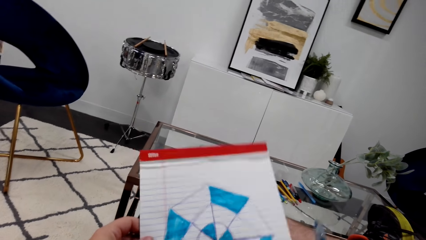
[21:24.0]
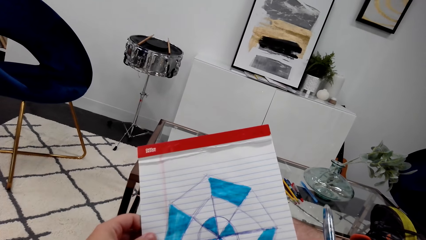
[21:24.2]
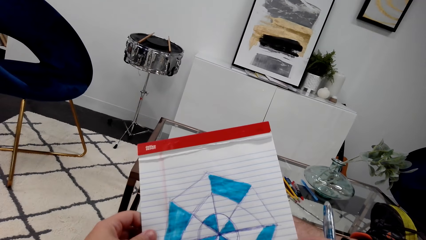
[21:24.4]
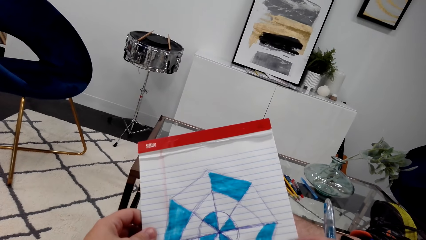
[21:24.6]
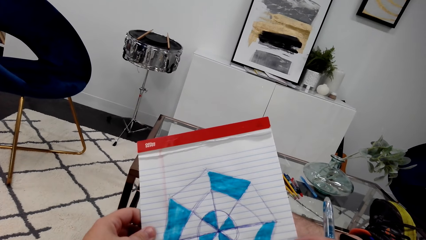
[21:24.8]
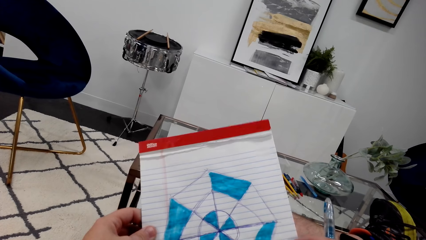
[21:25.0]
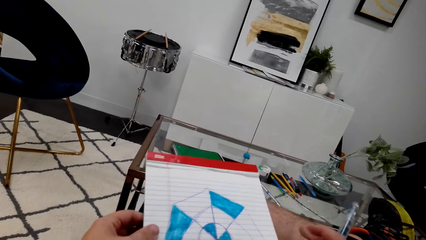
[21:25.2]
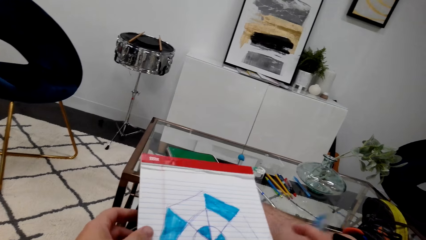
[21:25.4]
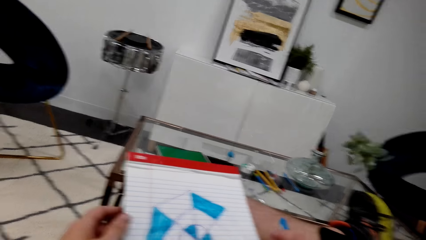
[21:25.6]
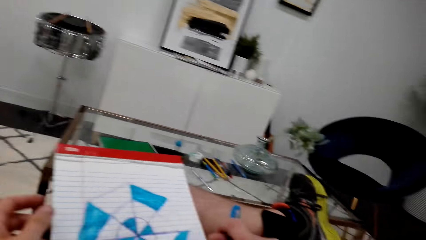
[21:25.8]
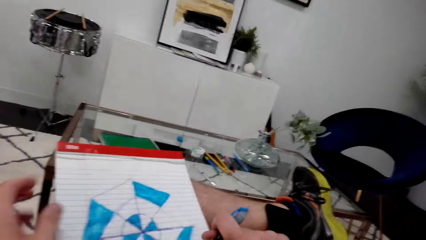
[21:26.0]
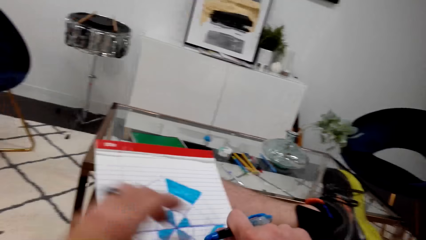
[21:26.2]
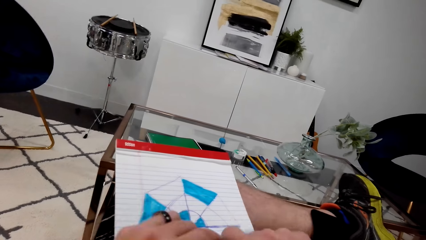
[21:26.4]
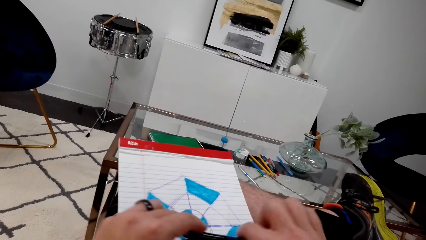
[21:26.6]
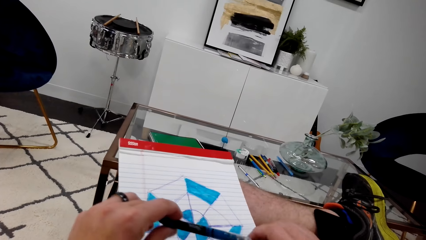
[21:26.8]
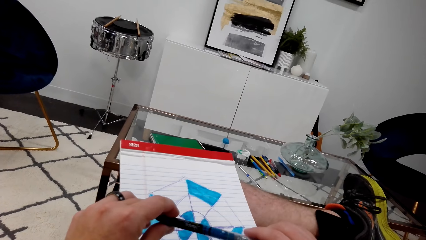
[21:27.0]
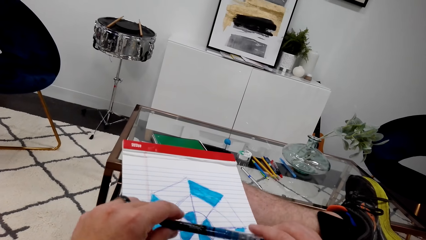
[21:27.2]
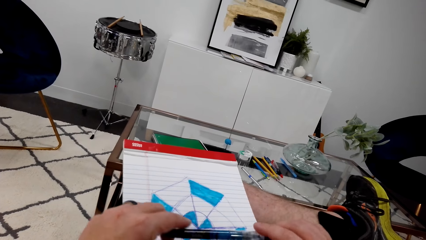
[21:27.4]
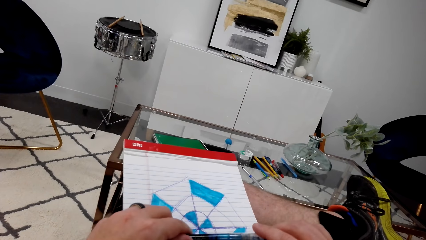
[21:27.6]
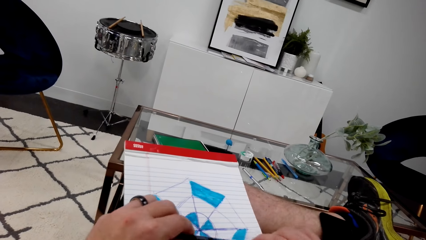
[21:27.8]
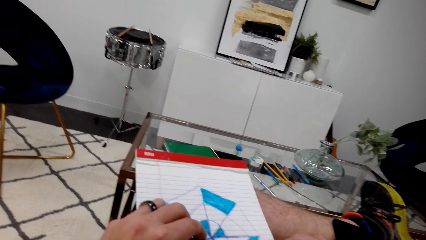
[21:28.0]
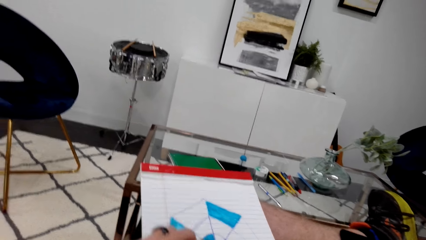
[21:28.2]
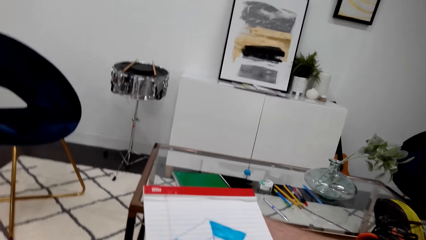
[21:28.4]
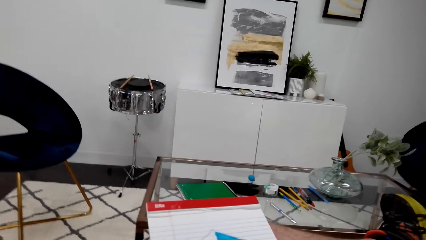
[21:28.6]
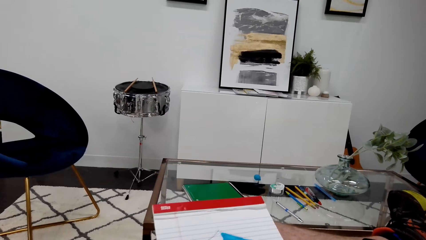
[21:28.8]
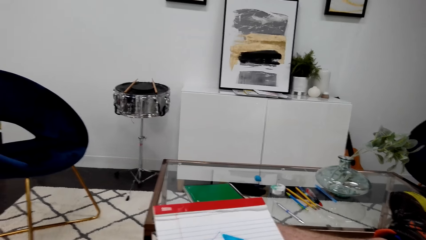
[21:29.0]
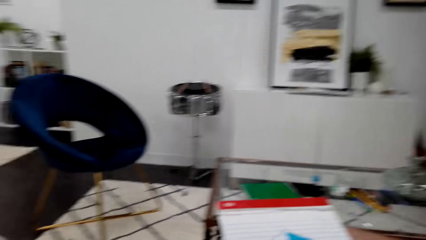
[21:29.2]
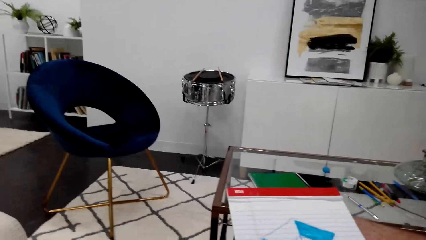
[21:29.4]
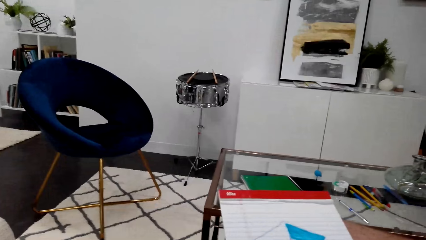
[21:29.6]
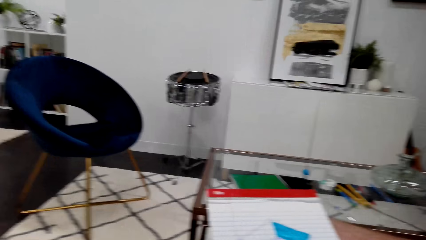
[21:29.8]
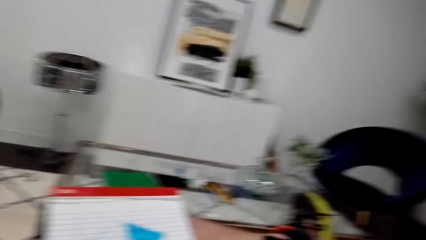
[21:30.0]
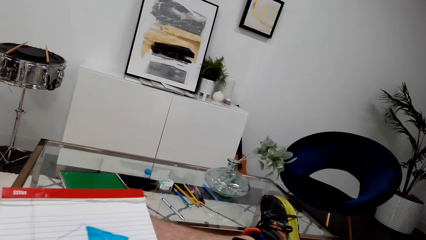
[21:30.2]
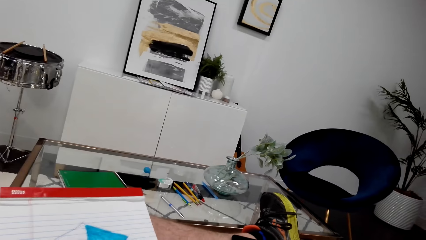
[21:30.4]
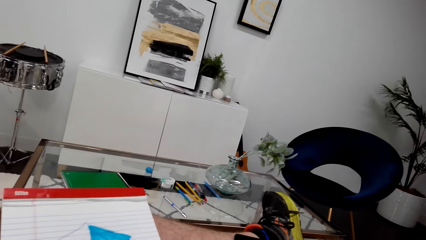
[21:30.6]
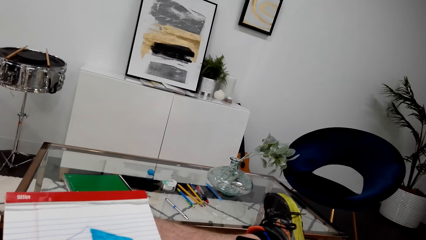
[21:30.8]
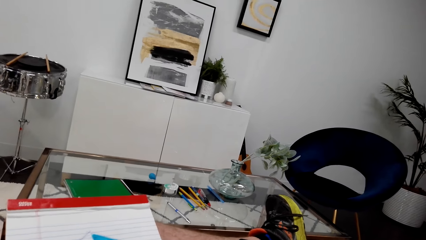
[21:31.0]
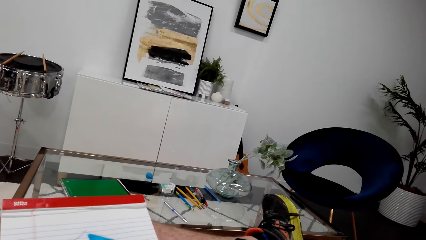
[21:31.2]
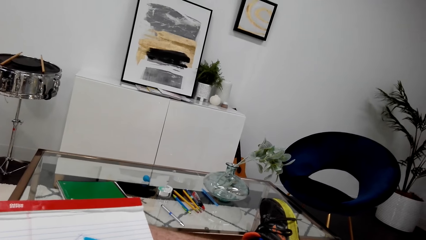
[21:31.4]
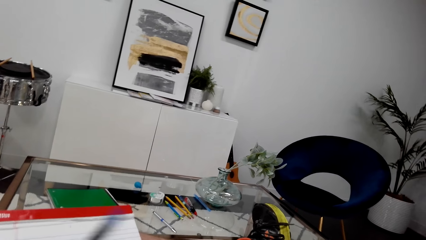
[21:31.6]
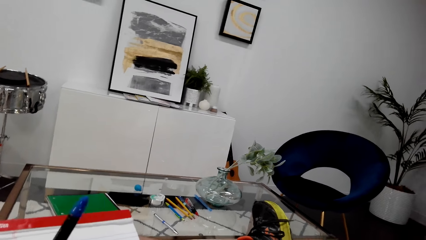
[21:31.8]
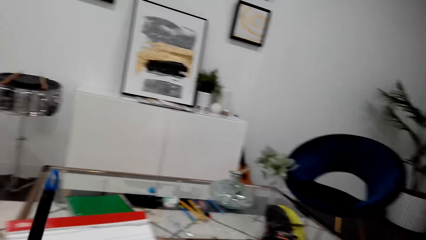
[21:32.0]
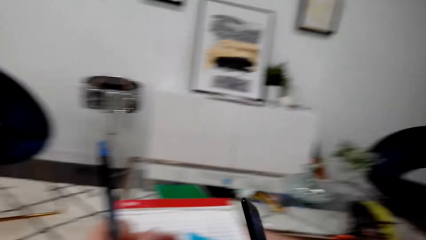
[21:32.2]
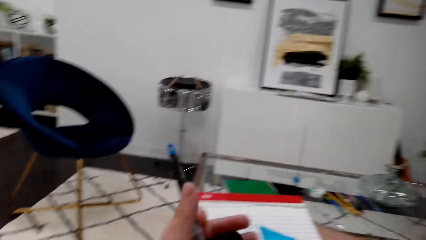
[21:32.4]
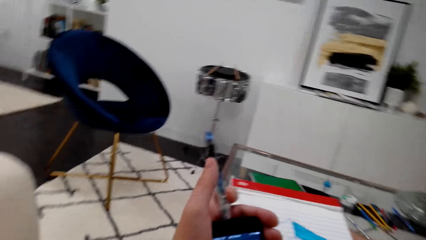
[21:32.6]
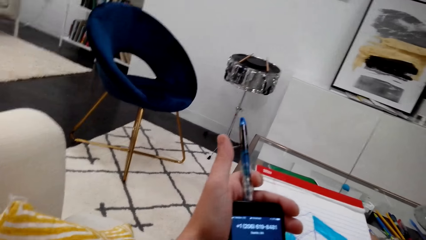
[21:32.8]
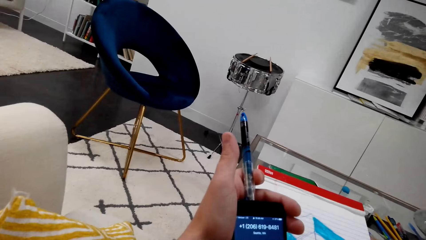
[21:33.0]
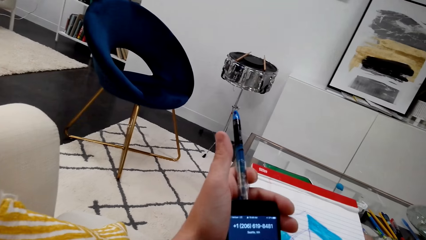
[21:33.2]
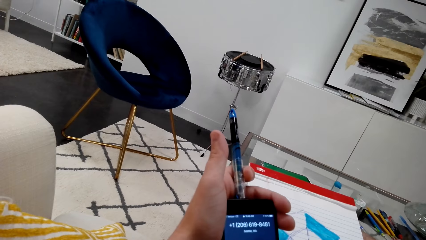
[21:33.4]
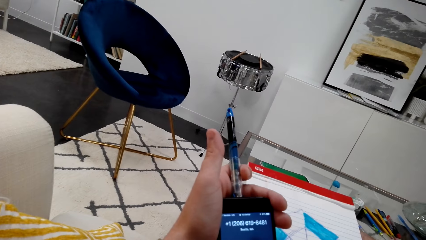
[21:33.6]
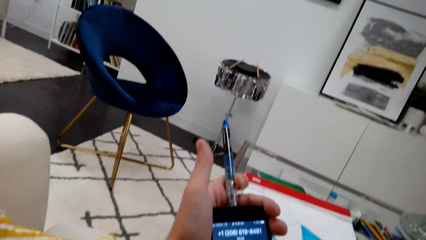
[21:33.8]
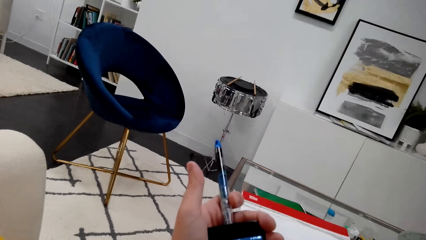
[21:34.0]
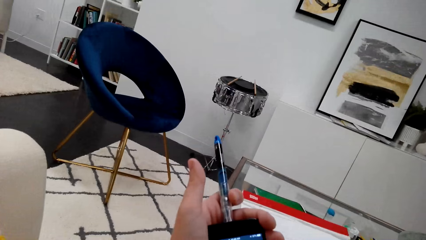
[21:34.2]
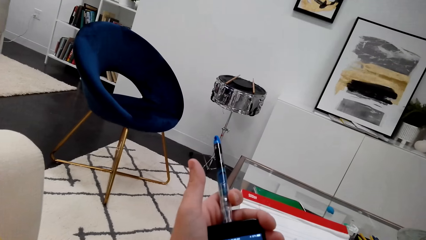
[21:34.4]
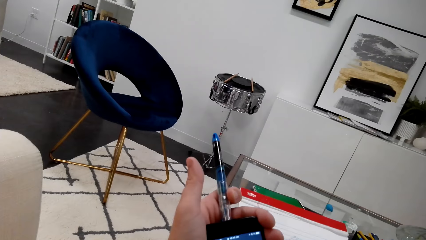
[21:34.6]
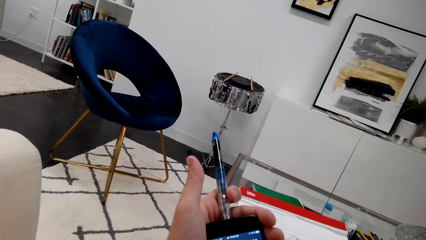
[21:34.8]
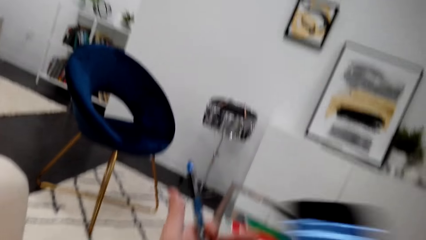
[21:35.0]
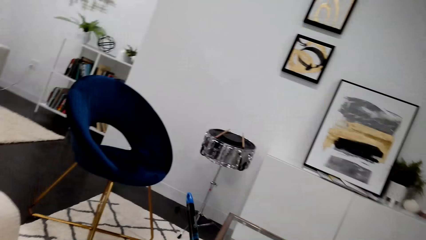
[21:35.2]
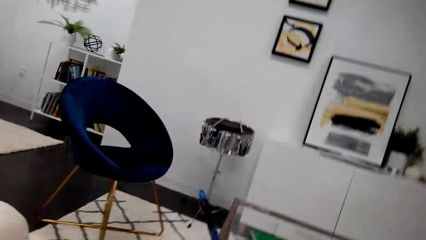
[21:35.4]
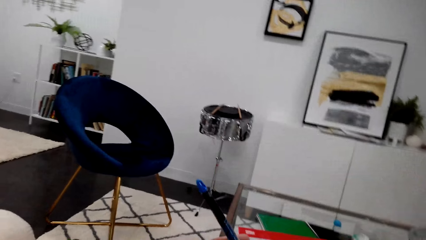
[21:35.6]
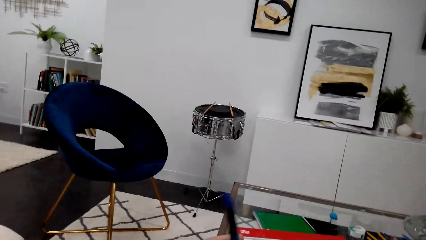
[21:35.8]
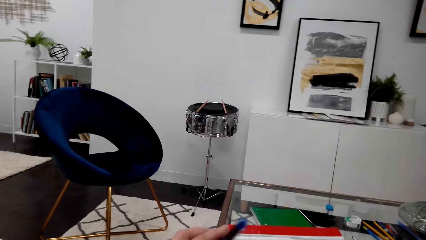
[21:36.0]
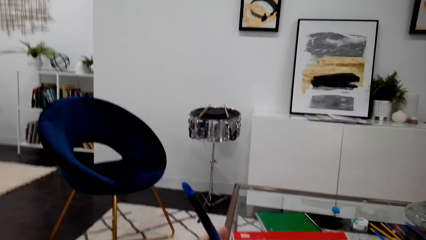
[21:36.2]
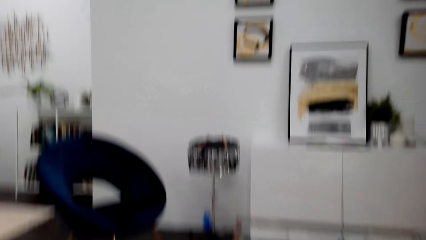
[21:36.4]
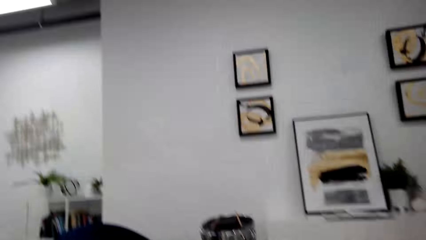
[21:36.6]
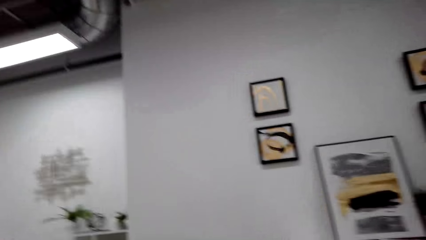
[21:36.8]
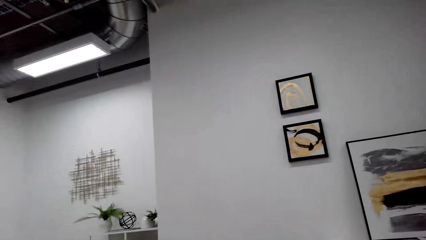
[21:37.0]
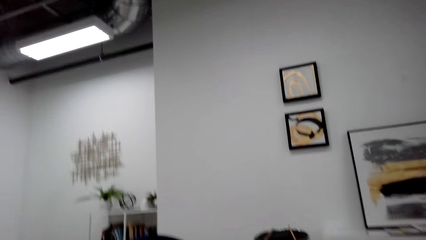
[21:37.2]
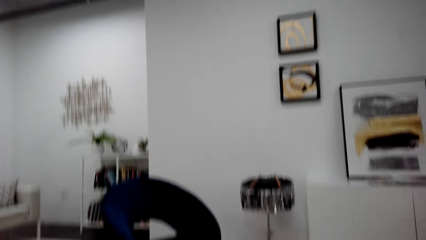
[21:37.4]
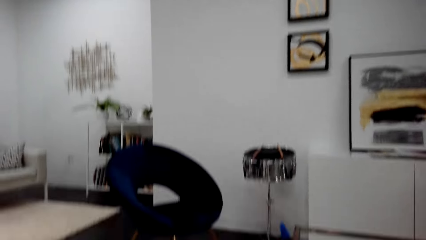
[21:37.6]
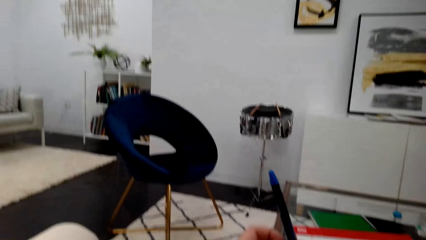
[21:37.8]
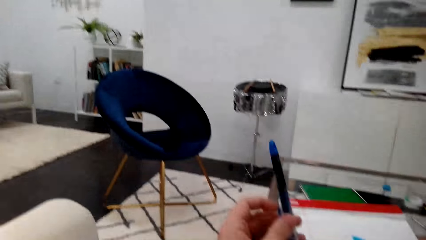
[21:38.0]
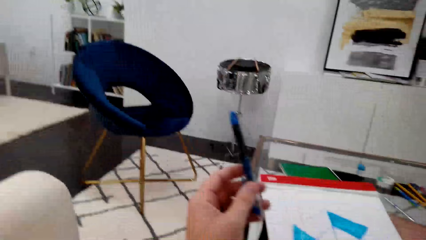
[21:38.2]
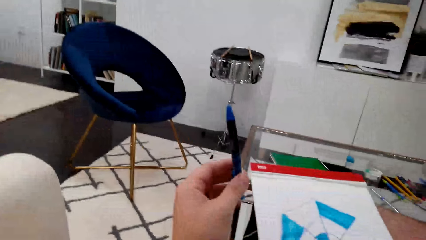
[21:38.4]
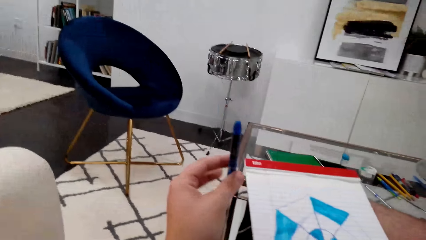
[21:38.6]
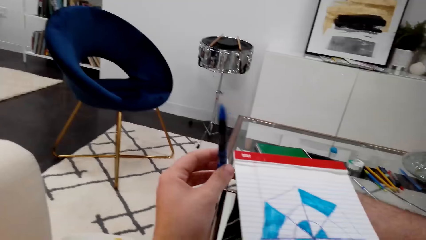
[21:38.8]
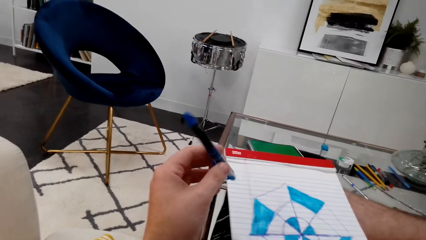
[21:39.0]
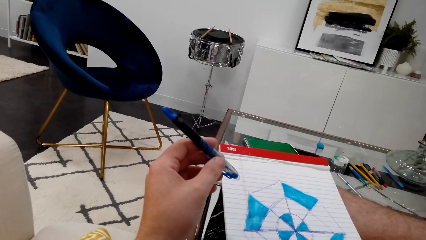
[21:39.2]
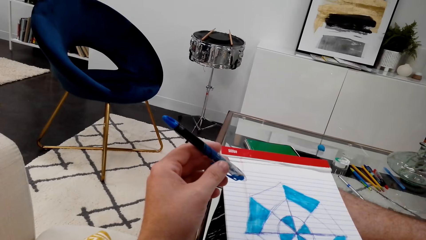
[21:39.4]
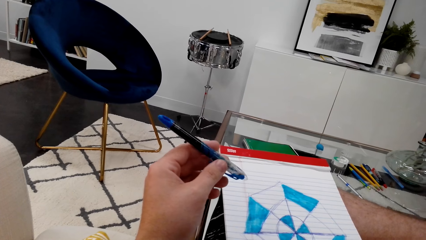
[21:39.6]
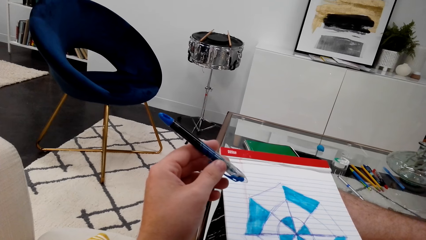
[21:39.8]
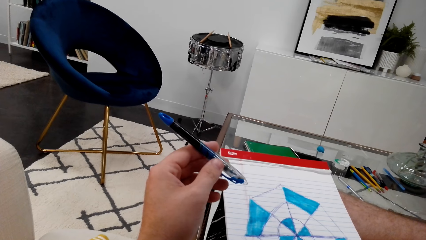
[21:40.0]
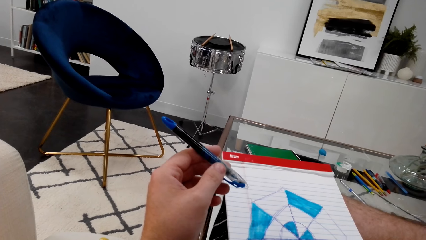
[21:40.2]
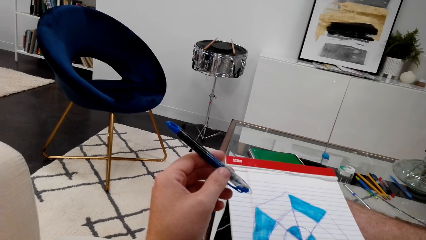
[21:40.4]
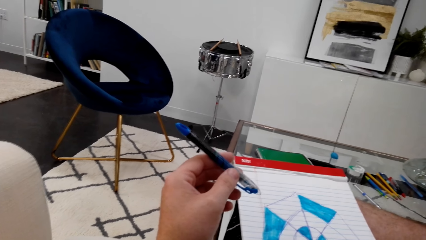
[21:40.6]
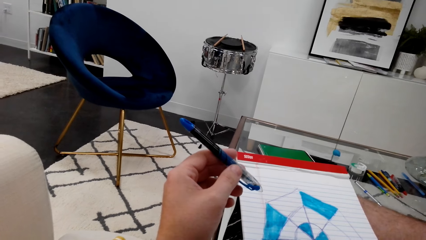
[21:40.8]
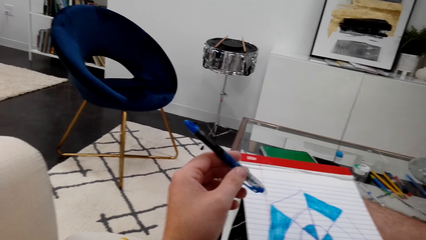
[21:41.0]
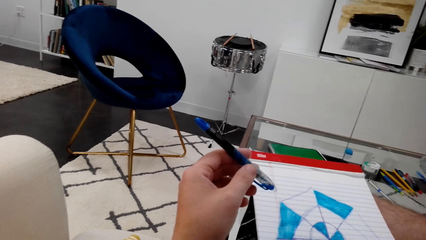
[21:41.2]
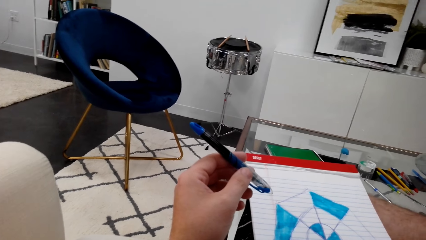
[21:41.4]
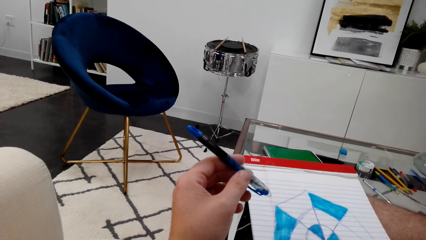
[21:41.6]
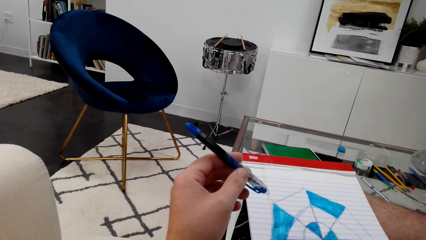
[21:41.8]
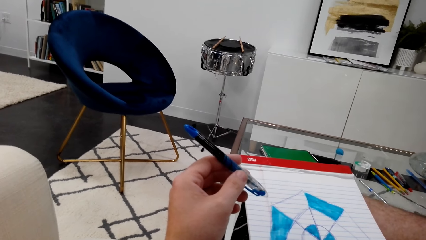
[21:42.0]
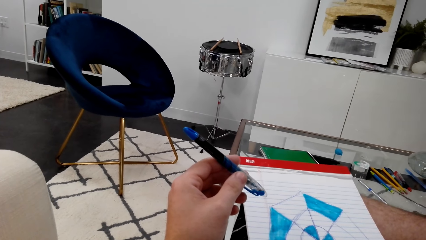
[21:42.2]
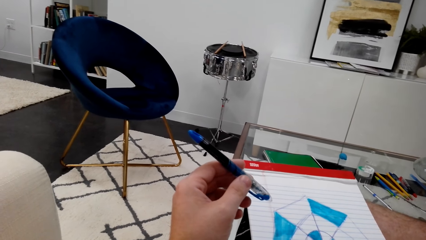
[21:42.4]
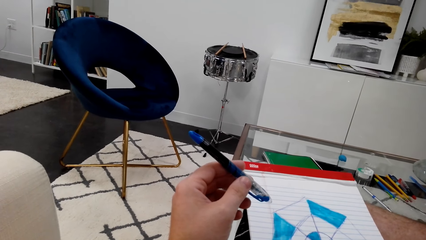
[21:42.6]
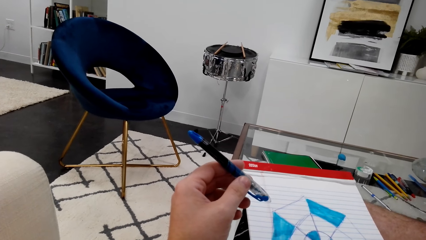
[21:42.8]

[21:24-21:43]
The camera wearer checks a drawing. They look around the apartment. They use a phone. They speak on the phone. They look around the apartment. They stare at a marker pen.
